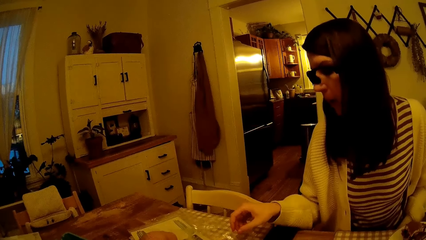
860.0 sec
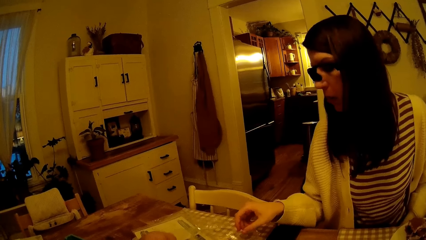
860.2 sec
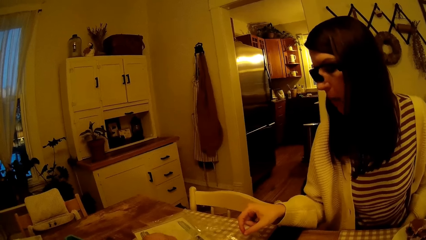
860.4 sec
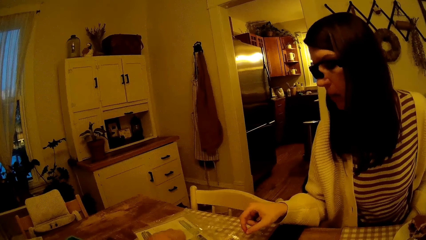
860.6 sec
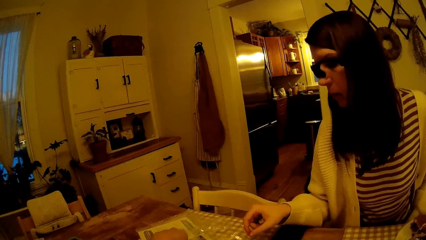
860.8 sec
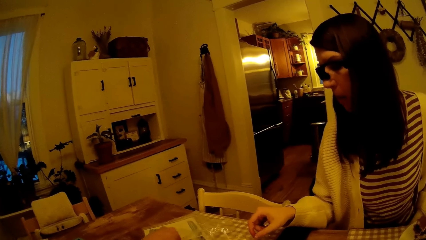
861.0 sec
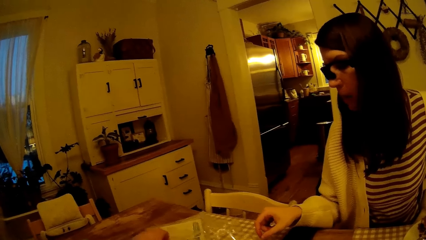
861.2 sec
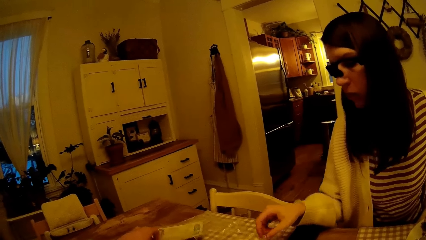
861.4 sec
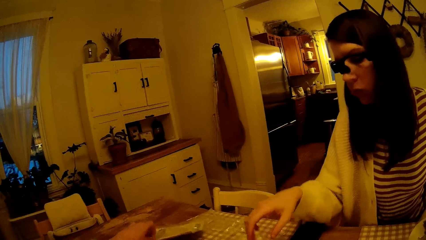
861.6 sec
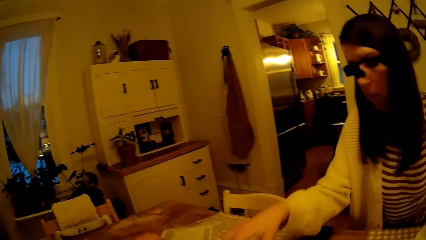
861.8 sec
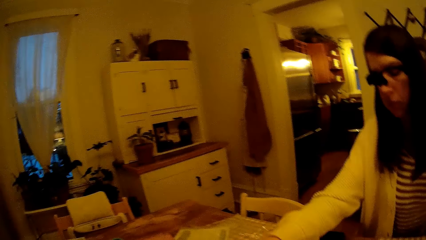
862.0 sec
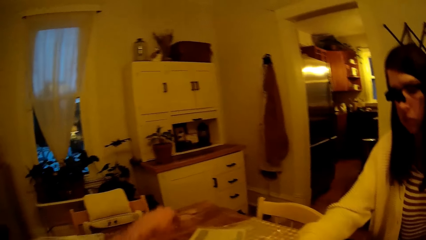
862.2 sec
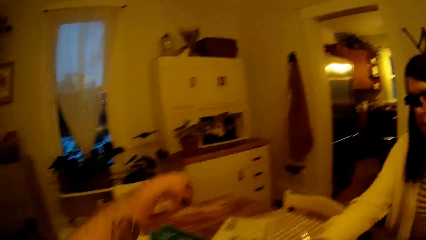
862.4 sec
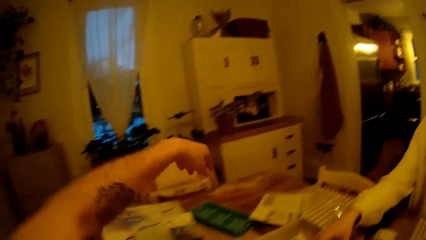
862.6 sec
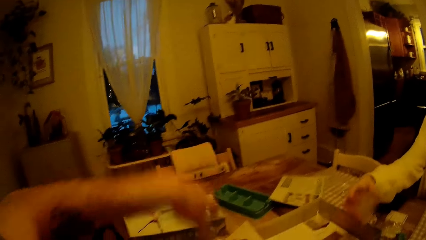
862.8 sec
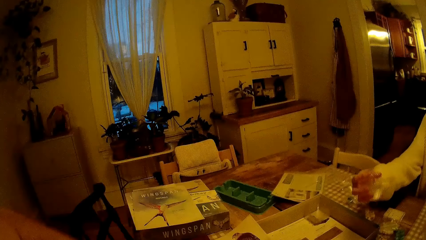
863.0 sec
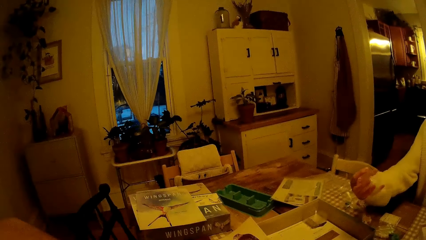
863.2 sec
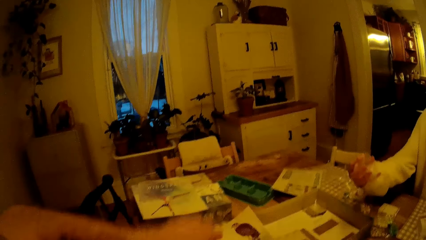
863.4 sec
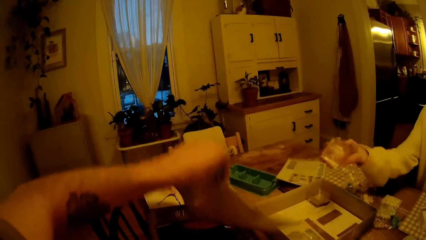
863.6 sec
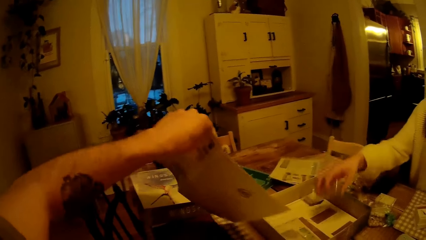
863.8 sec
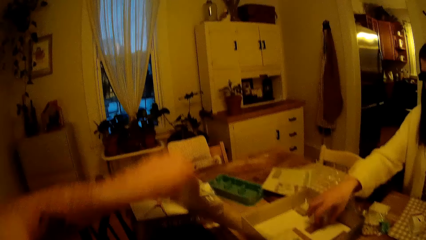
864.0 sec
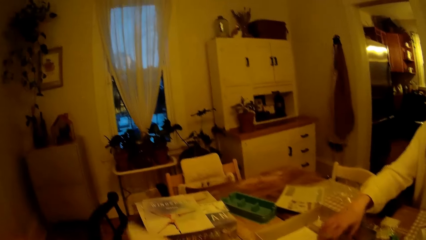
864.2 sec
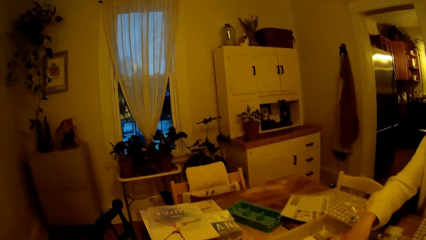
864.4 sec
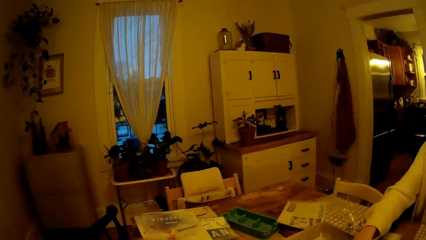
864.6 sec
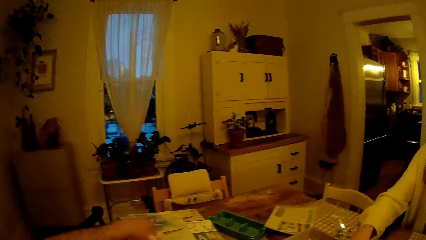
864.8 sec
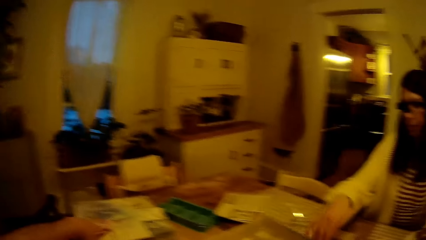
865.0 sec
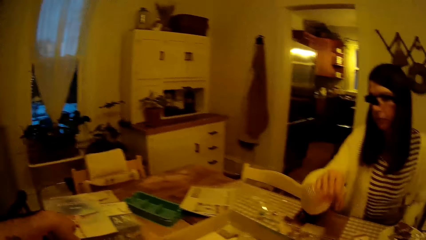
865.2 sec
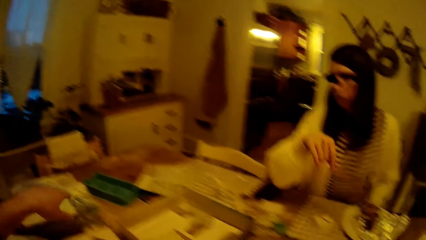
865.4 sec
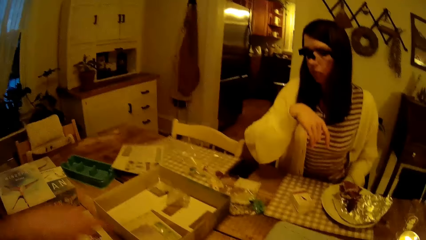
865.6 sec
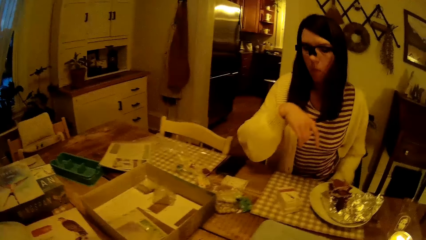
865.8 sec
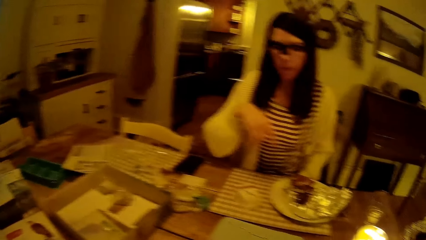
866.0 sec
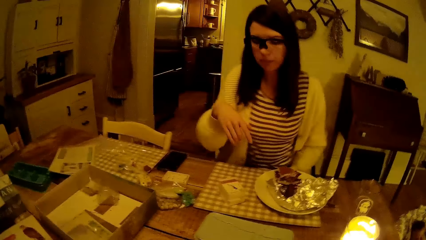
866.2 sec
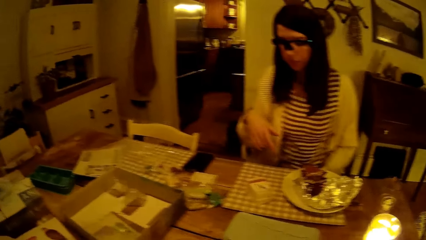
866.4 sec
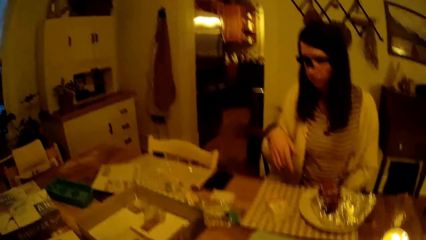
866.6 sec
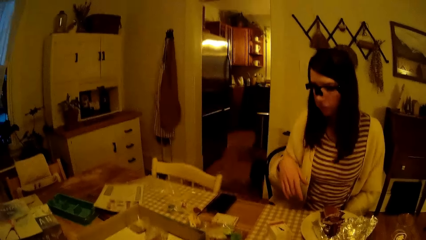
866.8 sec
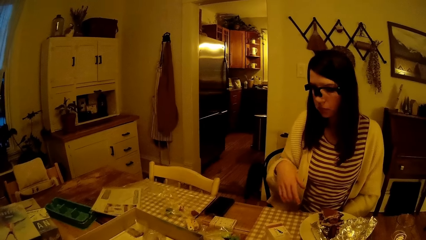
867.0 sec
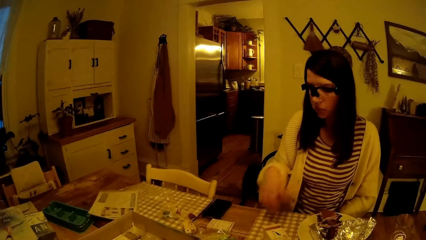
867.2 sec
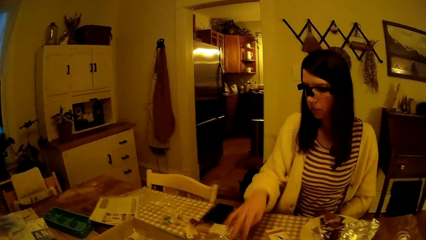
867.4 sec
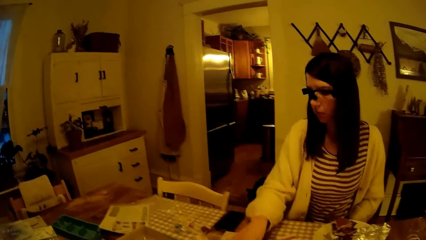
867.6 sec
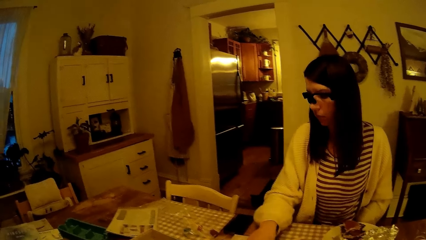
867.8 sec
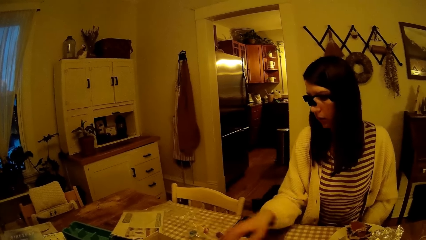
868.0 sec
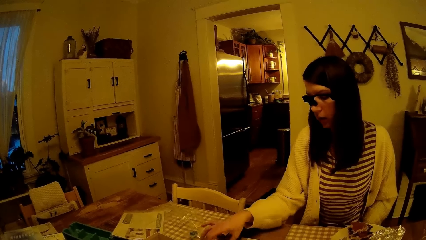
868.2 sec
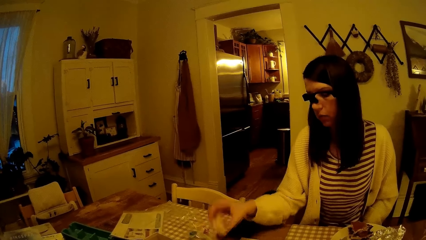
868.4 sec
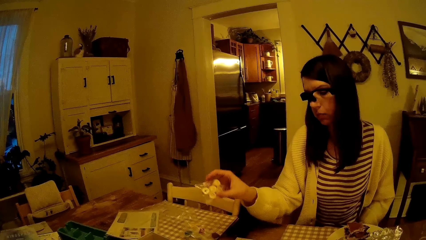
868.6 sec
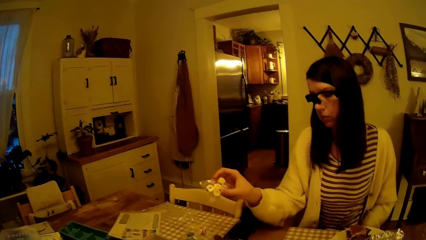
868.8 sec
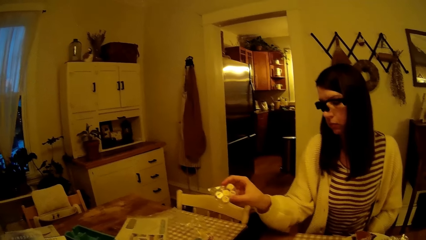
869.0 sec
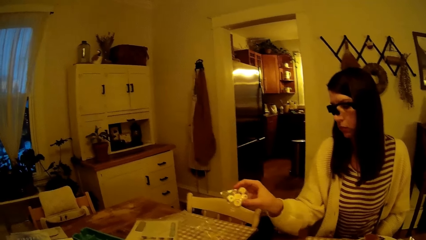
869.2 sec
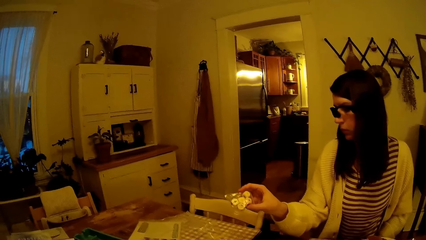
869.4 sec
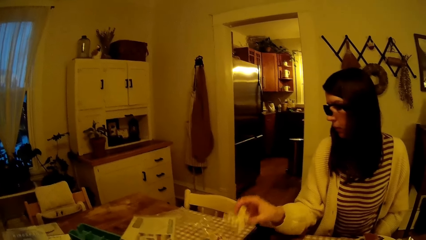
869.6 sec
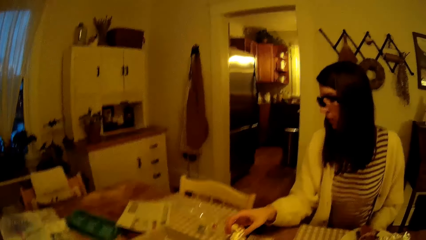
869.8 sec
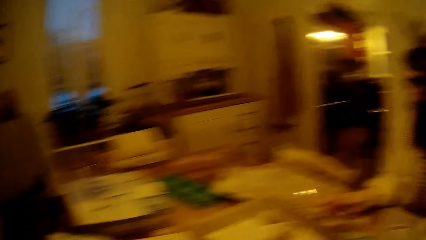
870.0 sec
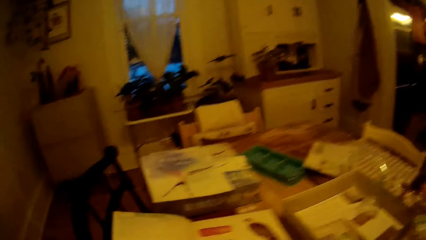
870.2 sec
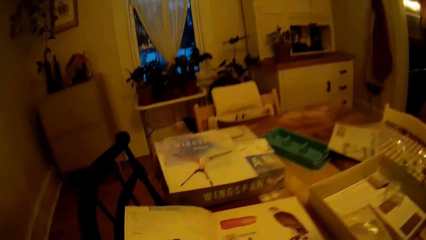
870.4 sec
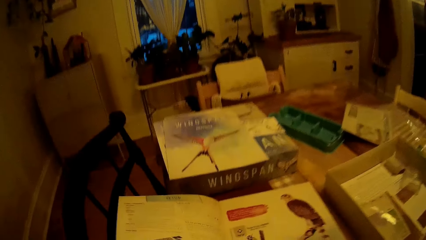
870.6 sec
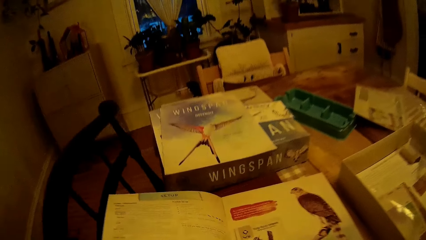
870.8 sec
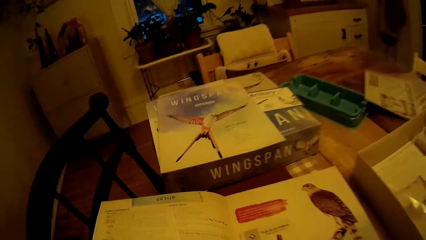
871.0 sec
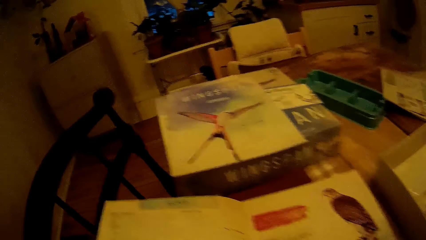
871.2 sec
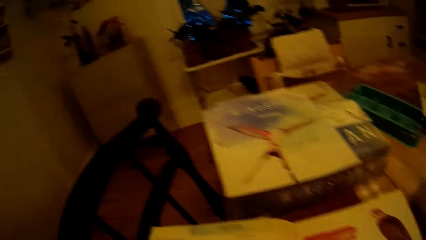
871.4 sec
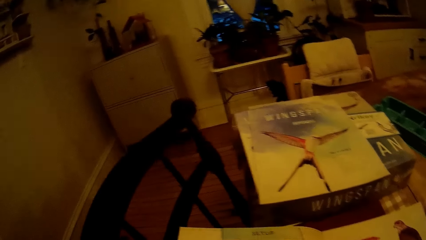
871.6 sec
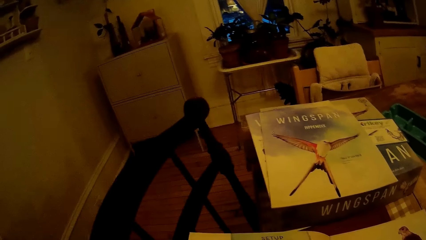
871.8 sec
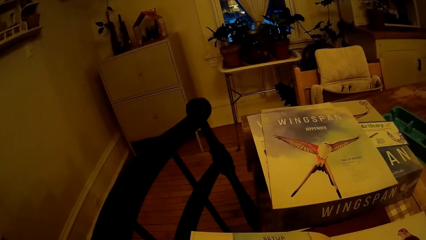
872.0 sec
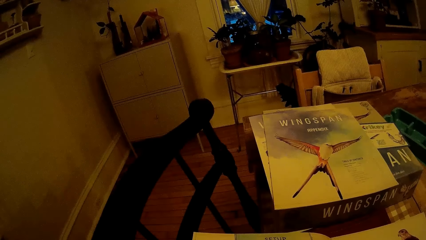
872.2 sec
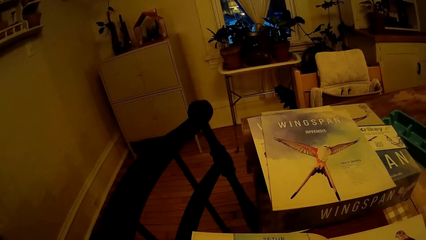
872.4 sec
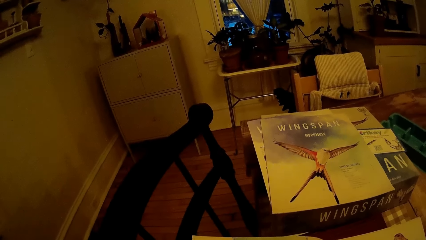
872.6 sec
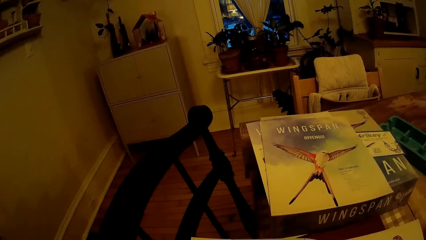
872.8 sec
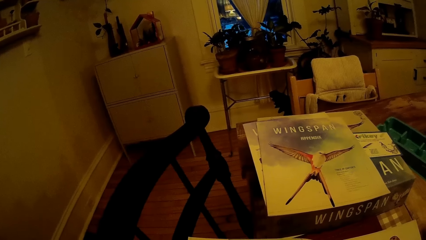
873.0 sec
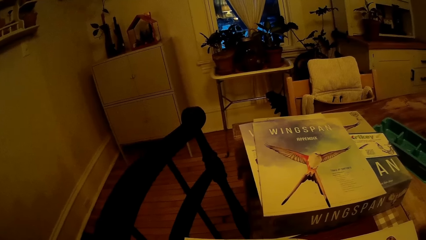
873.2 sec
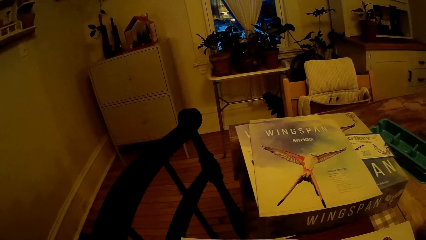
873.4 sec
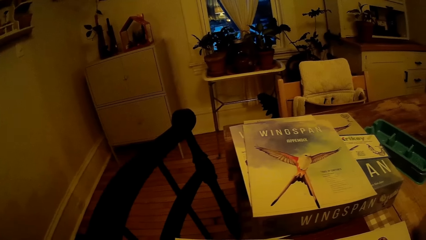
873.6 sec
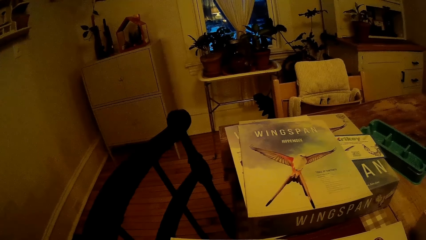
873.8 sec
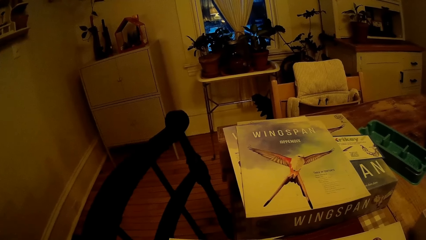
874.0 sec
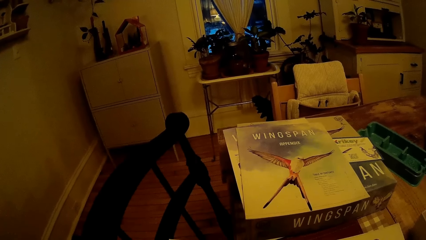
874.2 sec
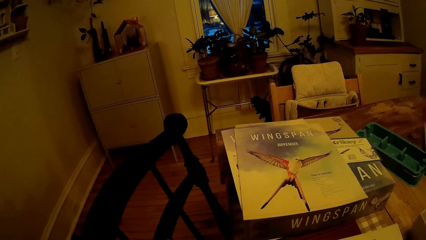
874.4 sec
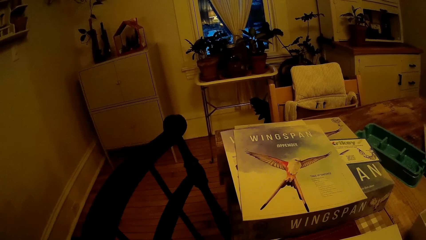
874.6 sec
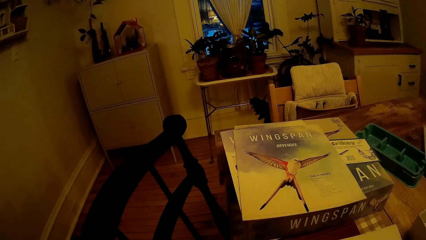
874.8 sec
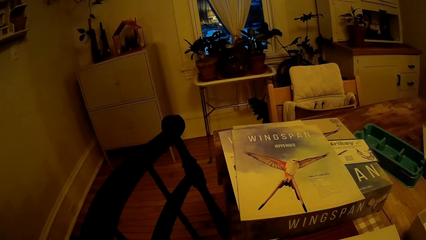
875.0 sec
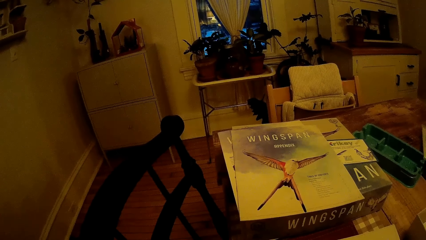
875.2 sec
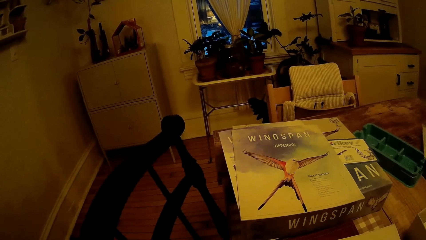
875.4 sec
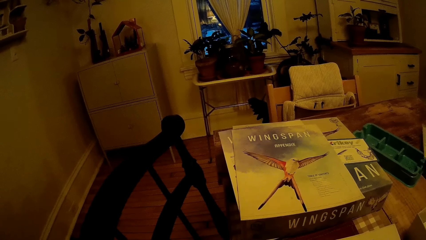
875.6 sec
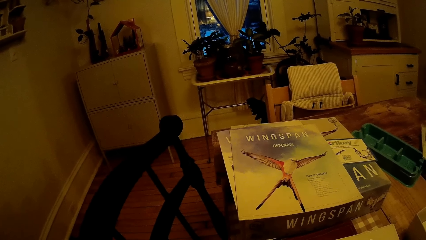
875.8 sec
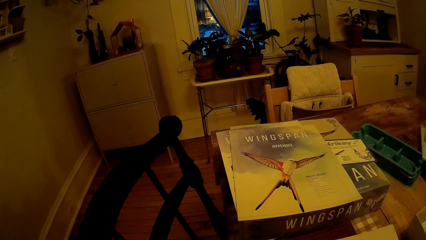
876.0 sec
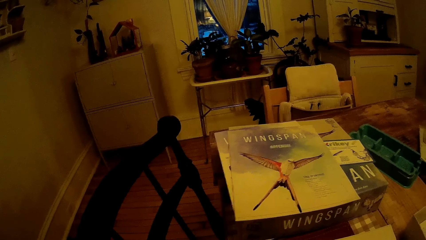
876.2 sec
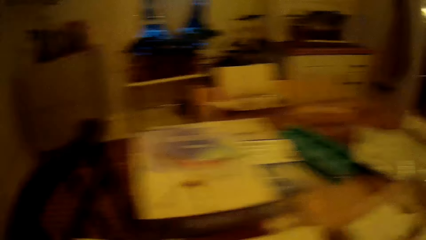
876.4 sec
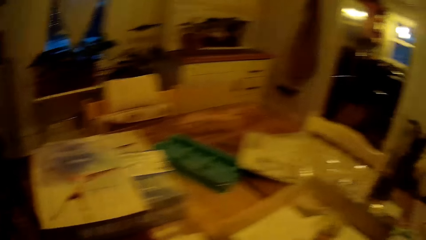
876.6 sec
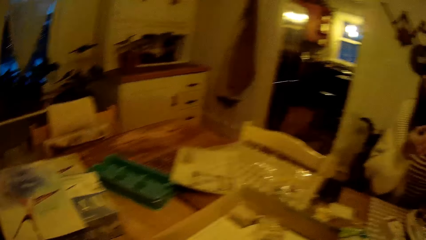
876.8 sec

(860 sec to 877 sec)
A woman drops the packet on the table. The camera wearer moves his hand. The woman picks up a case from a box on the table with her right hand. The woman checks the packet. The camera wearer picks up a manual or booklet from the table with his left hand and drops the manual on the table with his left hand. The woman withdraws her hand from the table. The woman interacts with the camera wearer. The woman picks up a dice pack from the table with her right hand and drops the dice pack on the table with her right hand. The camera wearer looks at the booklet on the table.
